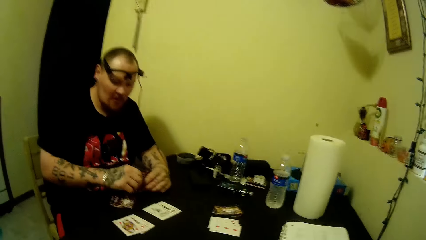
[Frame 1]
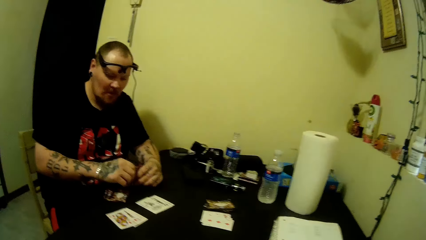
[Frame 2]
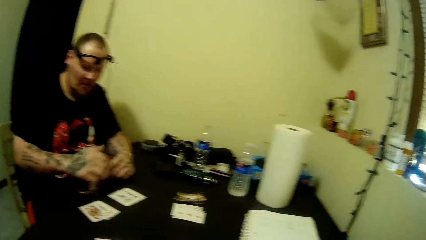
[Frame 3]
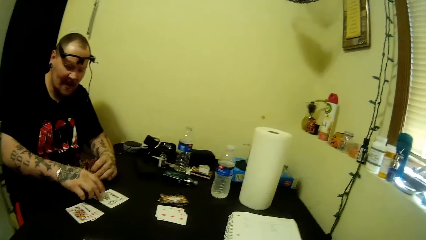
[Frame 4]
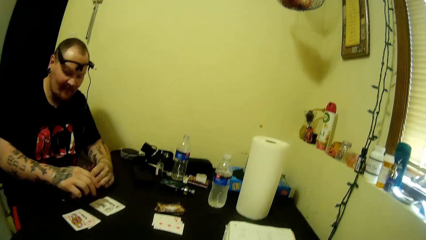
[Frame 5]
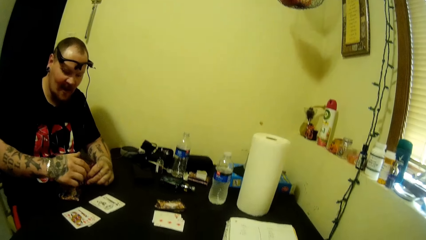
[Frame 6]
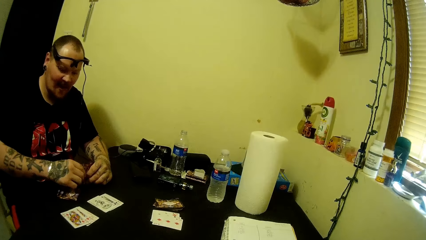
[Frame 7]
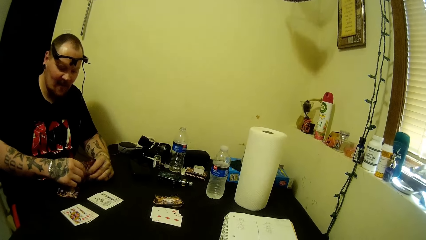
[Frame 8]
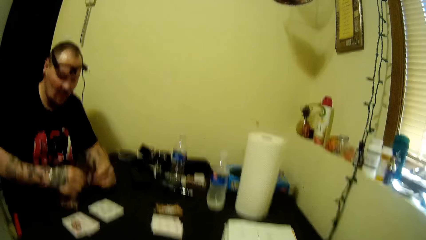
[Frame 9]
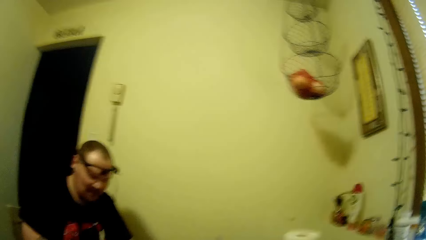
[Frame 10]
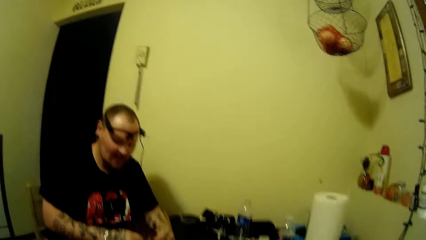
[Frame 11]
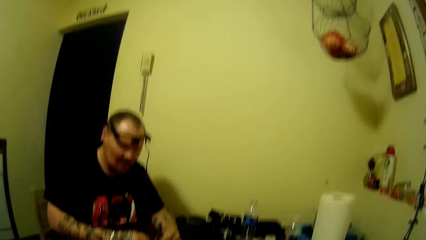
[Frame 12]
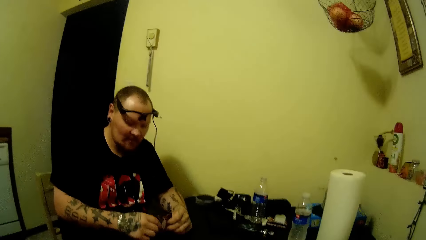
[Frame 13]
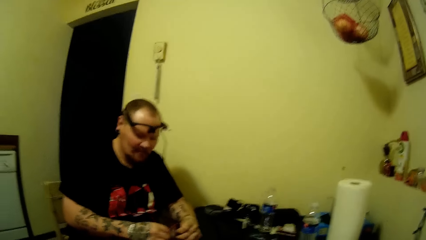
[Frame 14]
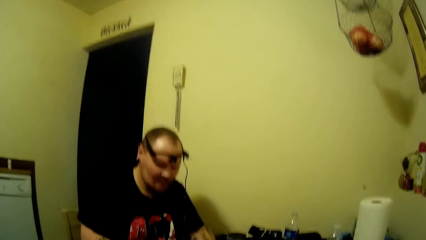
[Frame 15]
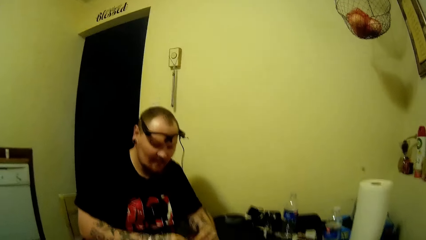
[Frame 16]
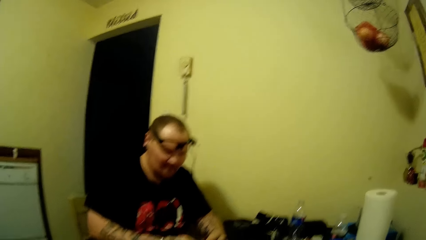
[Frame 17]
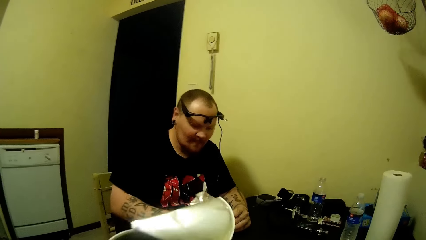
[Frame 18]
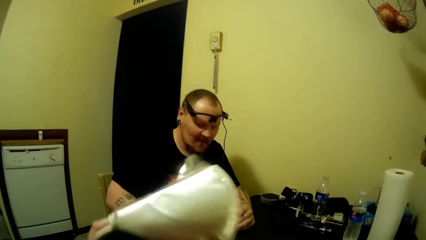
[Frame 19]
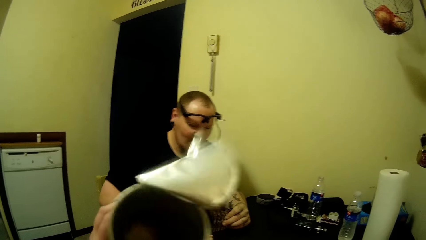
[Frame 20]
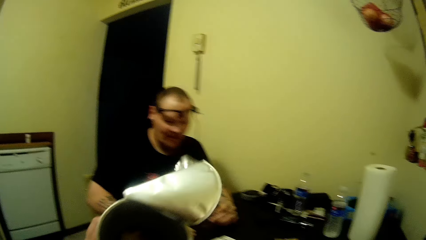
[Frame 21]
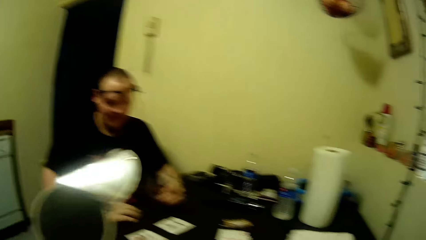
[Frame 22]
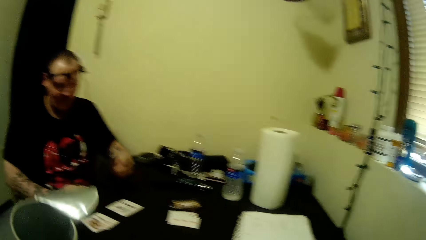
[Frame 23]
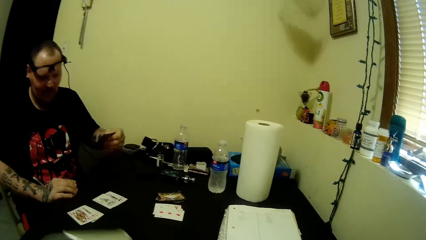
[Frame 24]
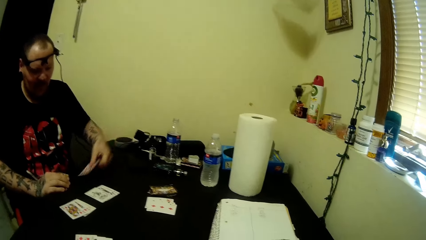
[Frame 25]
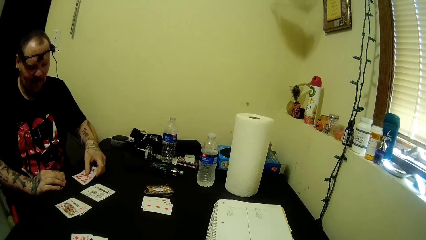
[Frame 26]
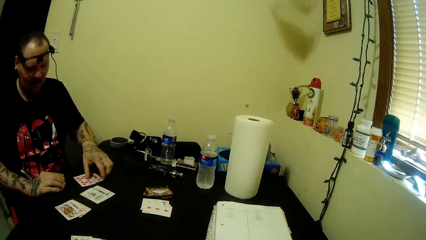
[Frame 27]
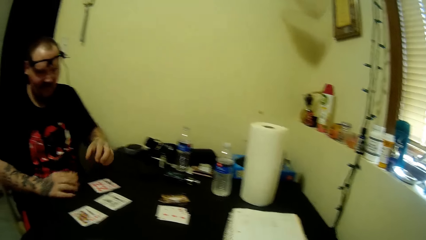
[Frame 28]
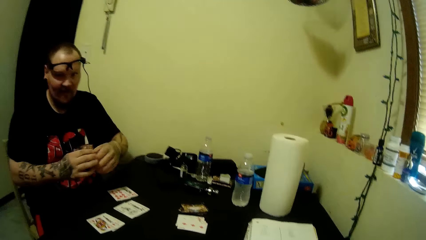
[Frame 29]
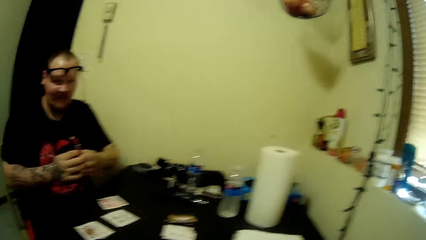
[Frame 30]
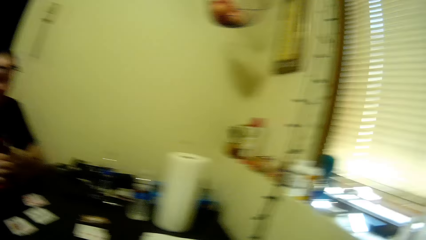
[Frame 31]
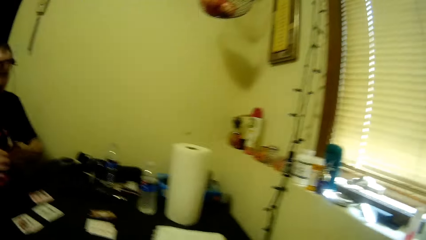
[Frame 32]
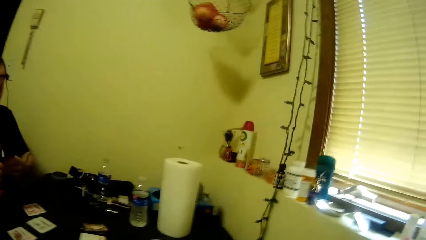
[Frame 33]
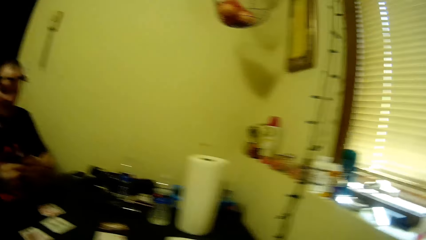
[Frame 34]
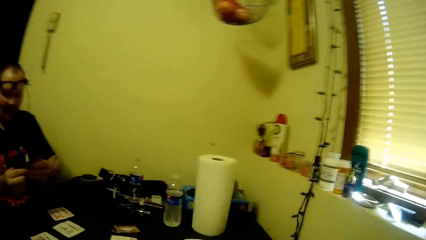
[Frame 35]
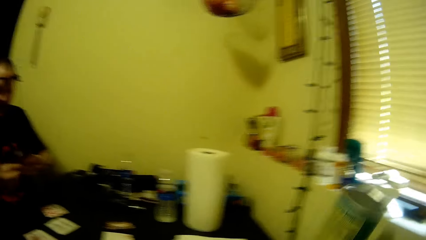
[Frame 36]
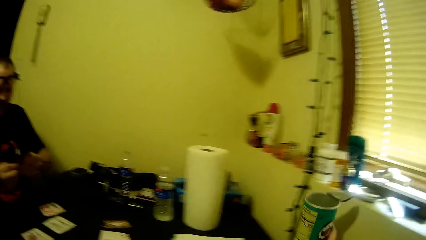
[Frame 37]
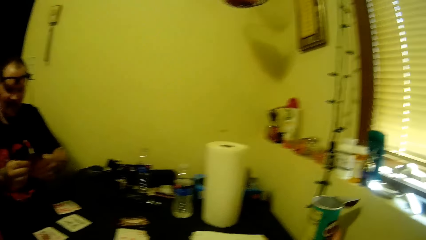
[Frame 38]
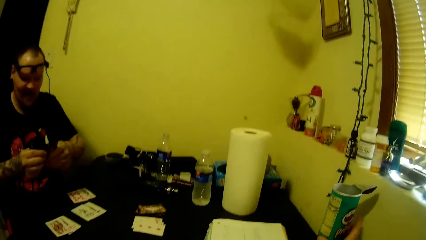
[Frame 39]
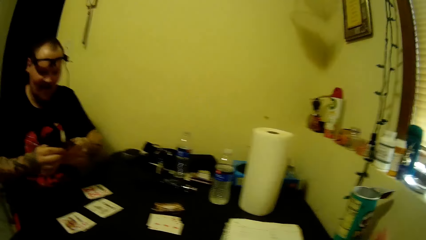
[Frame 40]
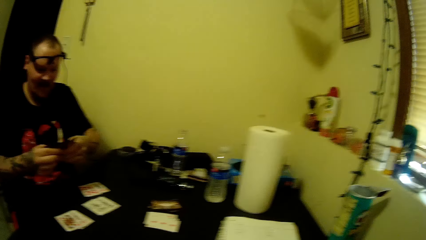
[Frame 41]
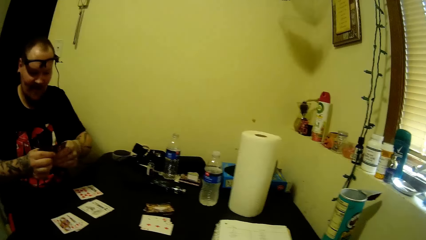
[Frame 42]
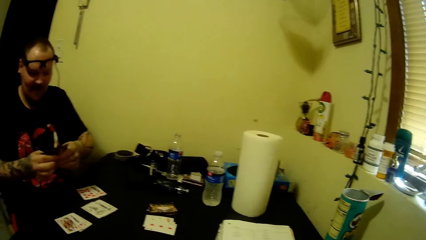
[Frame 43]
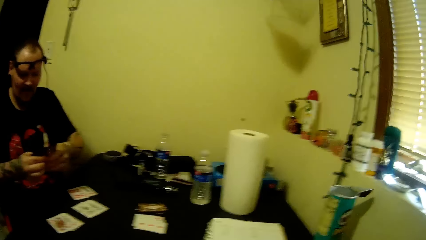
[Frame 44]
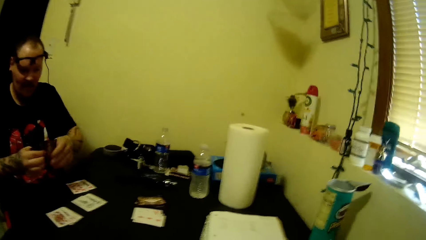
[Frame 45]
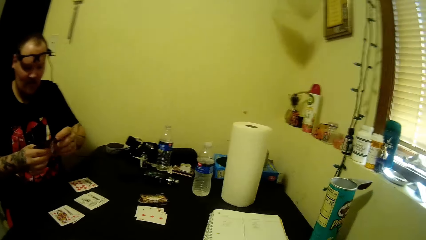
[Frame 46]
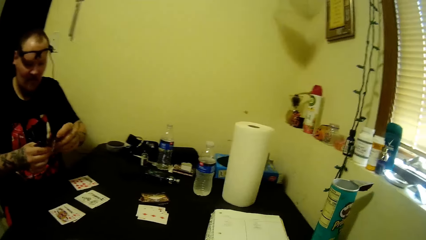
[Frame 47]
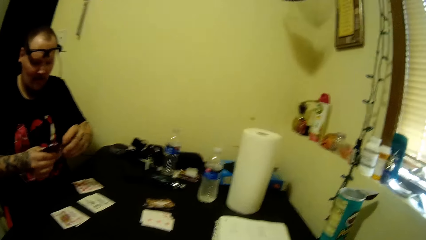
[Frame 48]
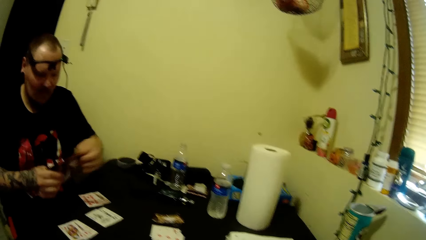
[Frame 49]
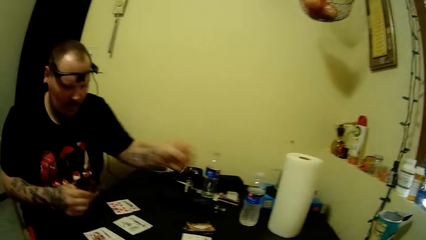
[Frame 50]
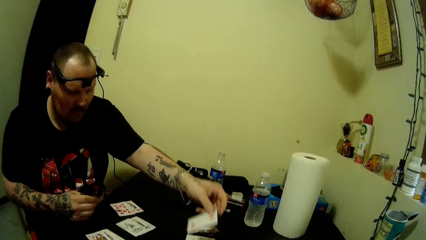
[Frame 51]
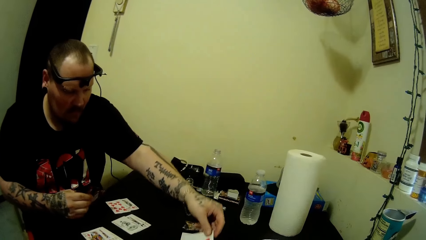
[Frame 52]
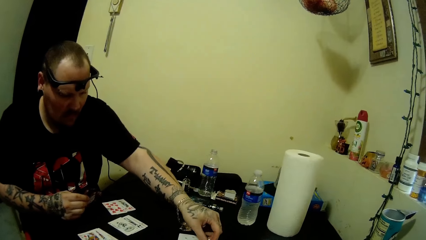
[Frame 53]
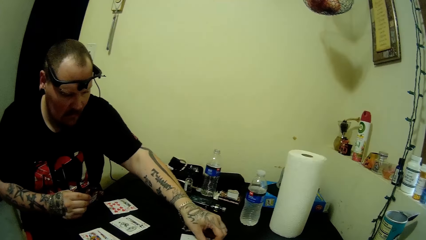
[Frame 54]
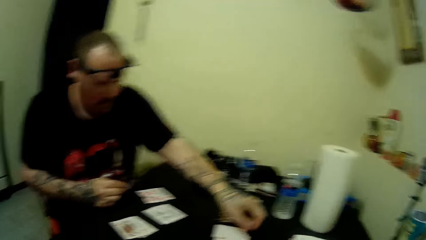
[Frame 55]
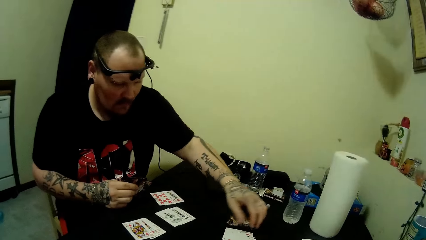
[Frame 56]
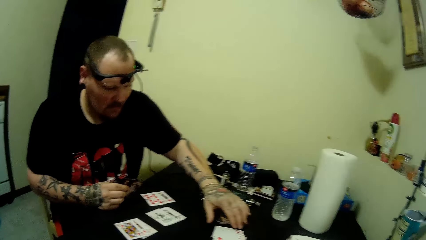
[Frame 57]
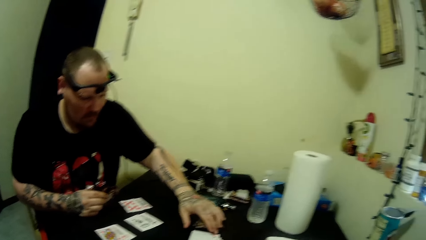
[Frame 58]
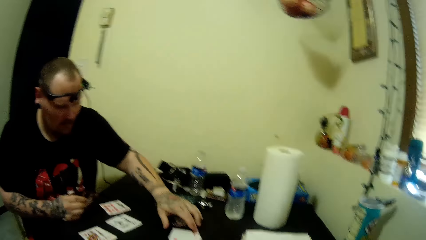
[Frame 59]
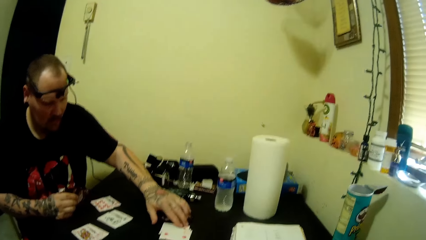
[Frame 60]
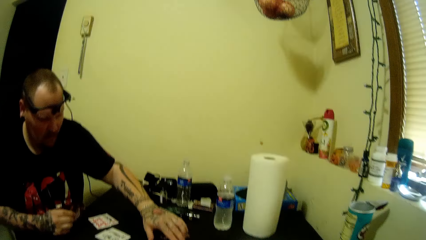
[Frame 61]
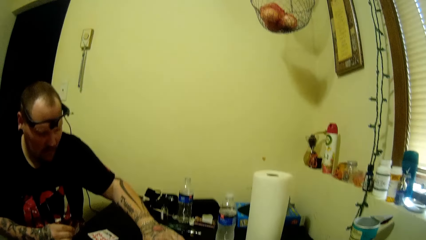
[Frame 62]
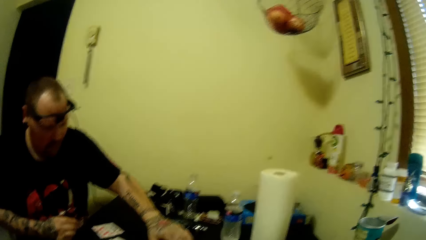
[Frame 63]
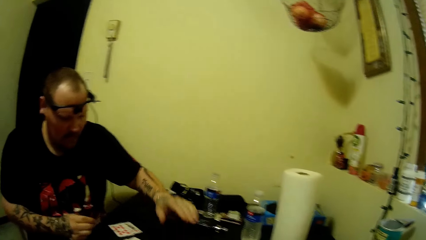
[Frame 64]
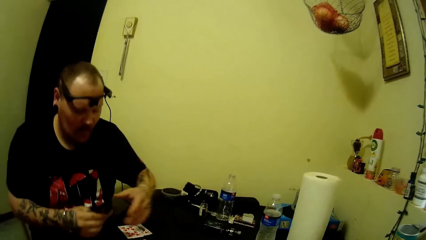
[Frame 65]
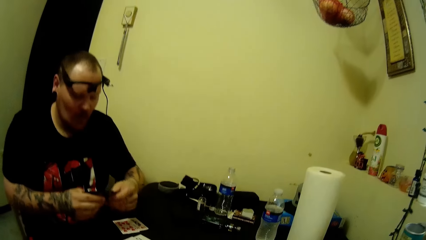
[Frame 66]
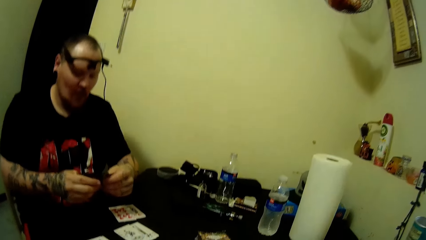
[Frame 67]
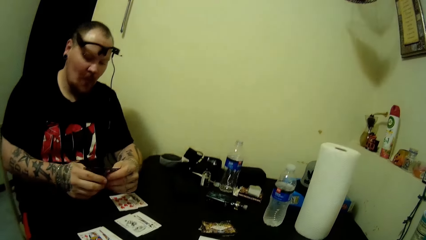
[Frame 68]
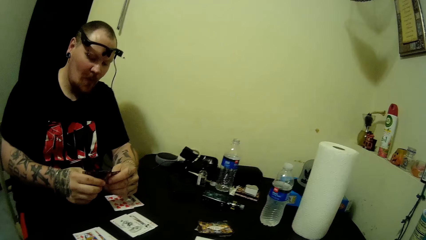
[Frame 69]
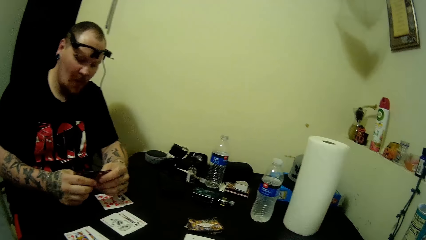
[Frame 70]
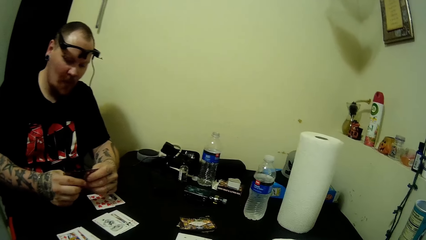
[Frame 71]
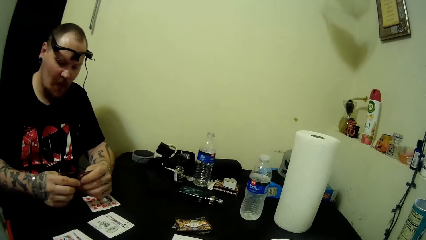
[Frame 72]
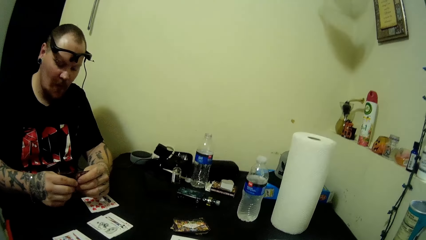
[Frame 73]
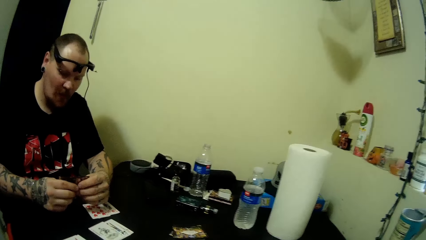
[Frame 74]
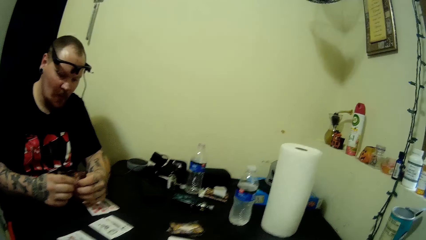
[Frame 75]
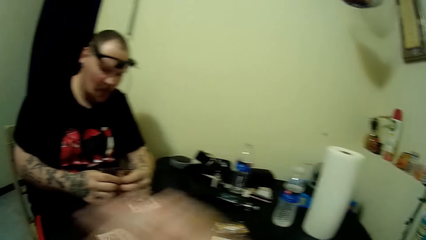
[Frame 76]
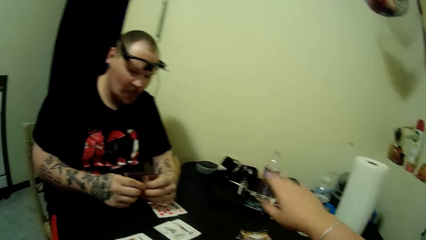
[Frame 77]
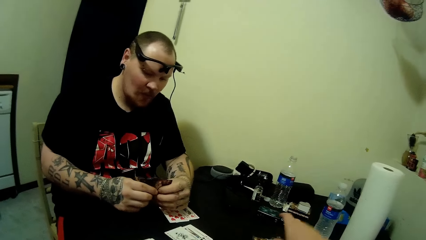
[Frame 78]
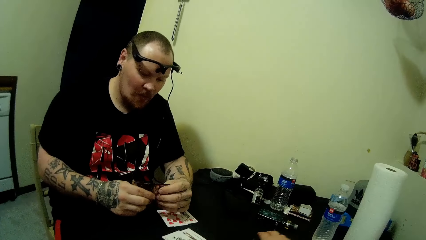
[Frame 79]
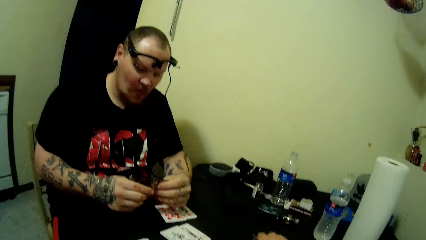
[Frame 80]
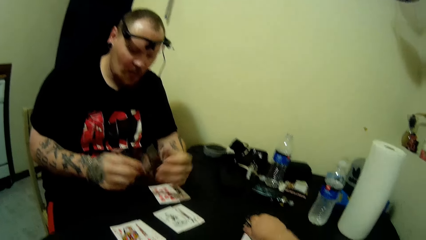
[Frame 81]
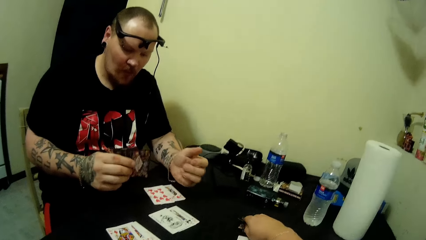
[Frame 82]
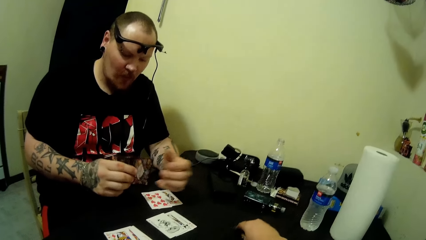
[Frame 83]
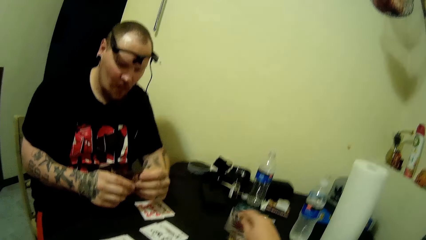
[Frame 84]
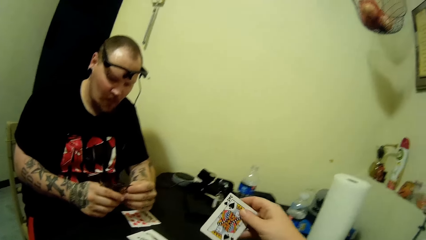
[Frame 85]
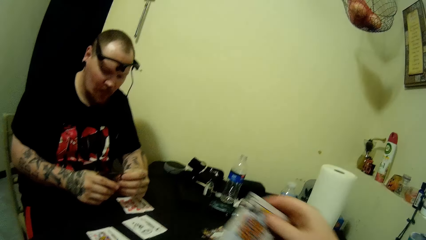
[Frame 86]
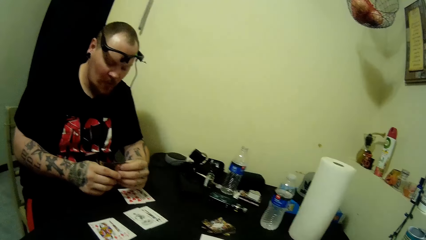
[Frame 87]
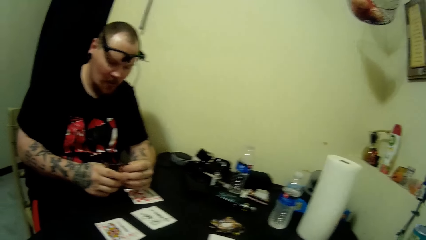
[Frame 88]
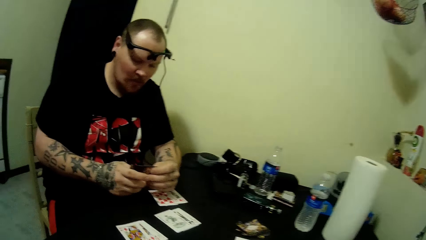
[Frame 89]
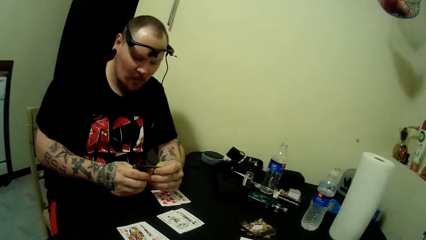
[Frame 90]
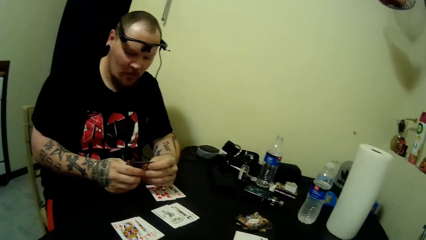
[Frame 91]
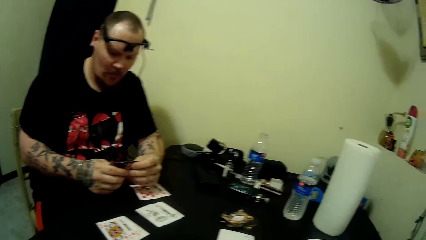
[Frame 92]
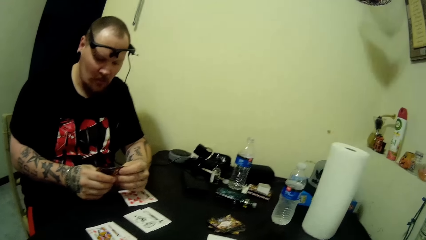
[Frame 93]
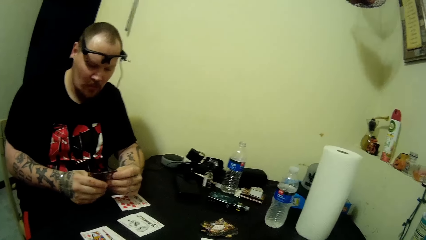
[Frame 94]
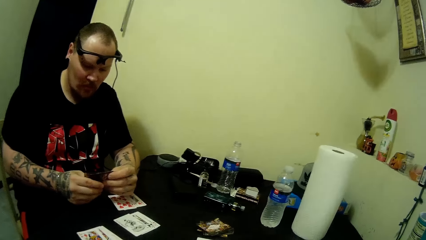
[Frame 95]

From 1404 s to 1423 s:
A man touches a card on the table. The man puts cards on the table. The camera wearer shakes a crisp can. The man holds cards in his hands. The camera wearer puts the crisp can on the table. The man puts cards on the table. The man holds cards in his hands. The camera wearer takes a card on the table.
